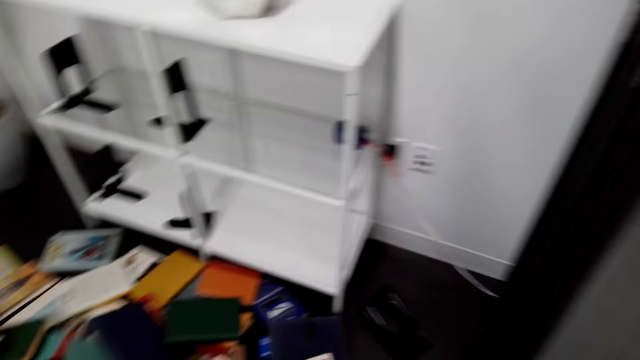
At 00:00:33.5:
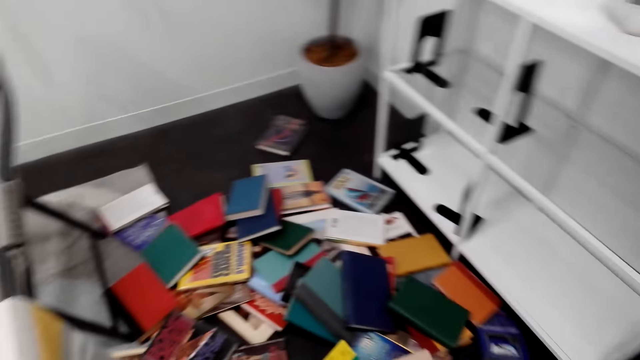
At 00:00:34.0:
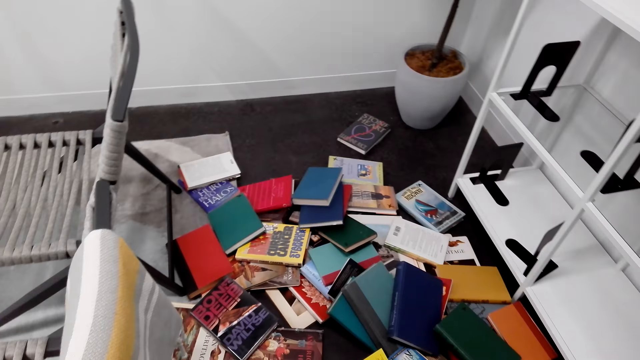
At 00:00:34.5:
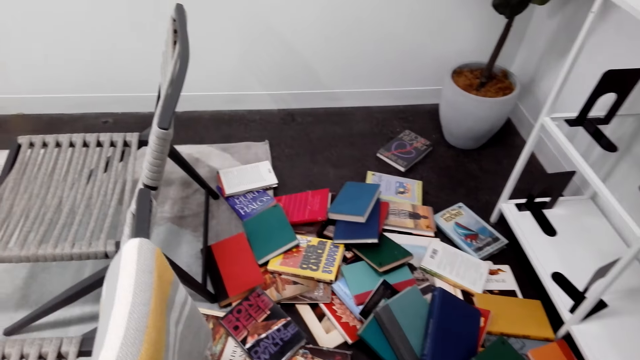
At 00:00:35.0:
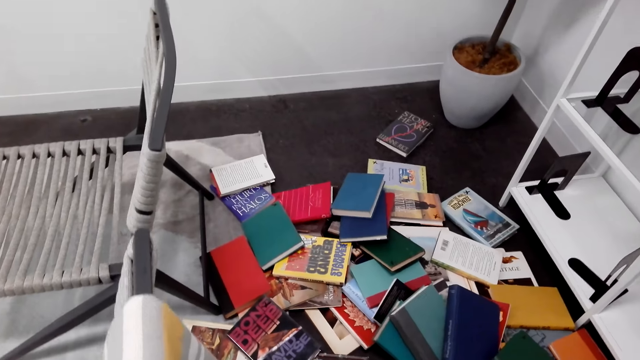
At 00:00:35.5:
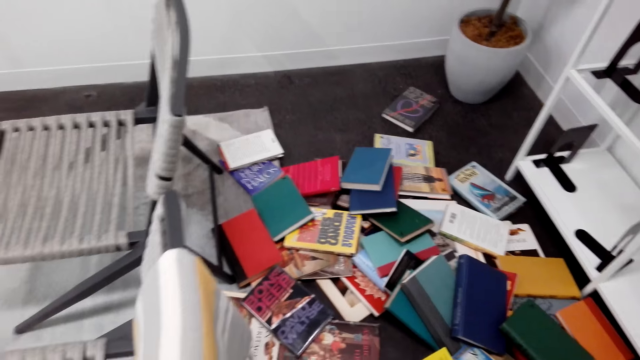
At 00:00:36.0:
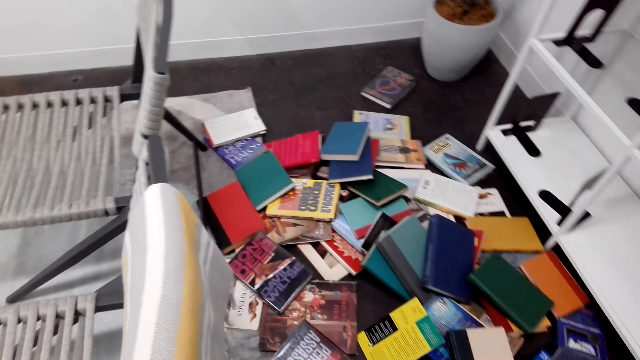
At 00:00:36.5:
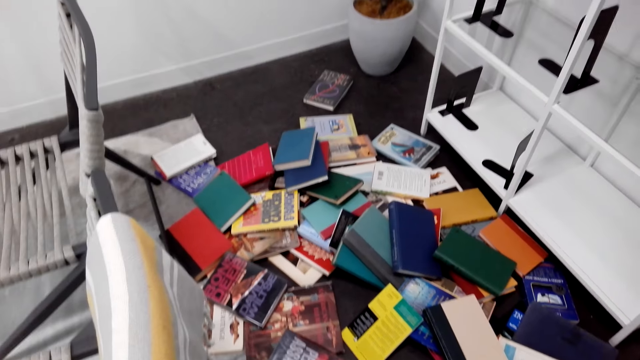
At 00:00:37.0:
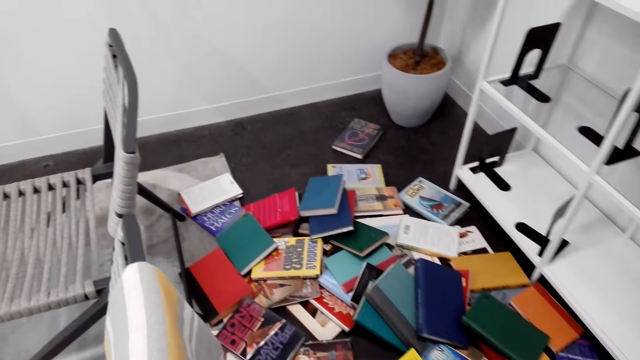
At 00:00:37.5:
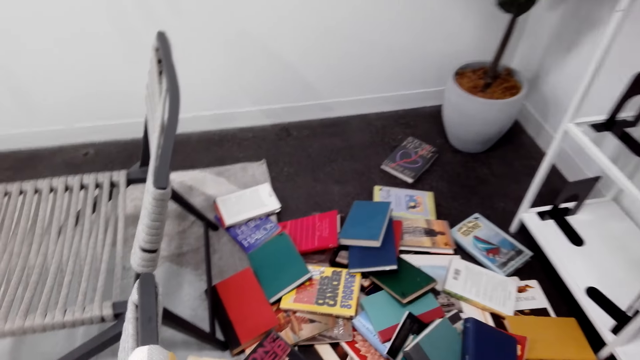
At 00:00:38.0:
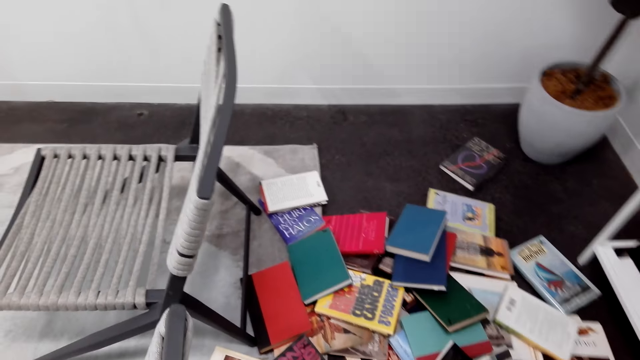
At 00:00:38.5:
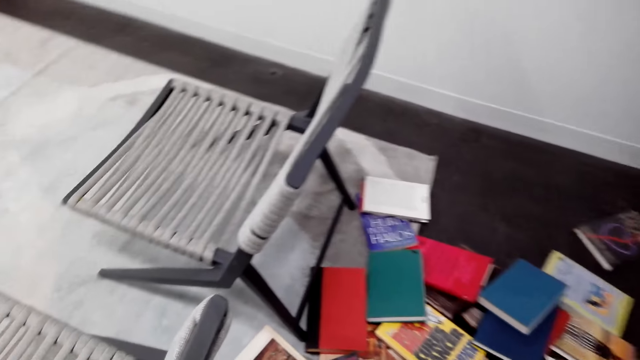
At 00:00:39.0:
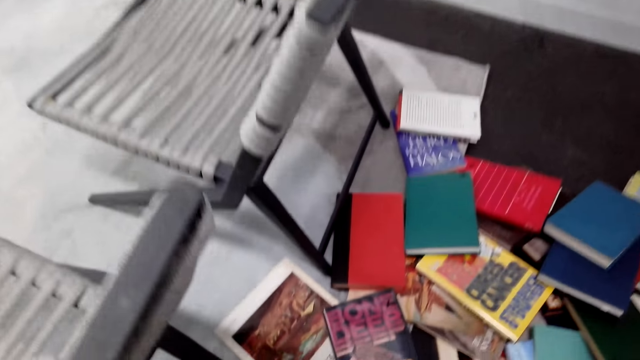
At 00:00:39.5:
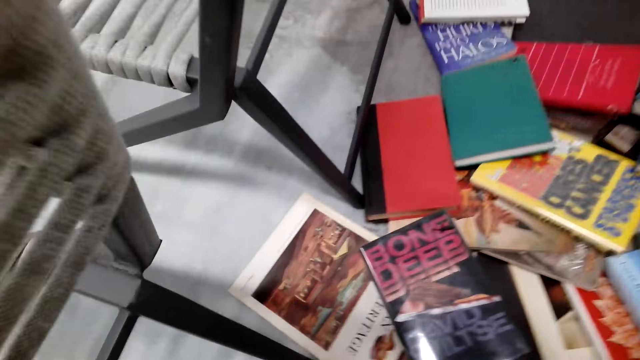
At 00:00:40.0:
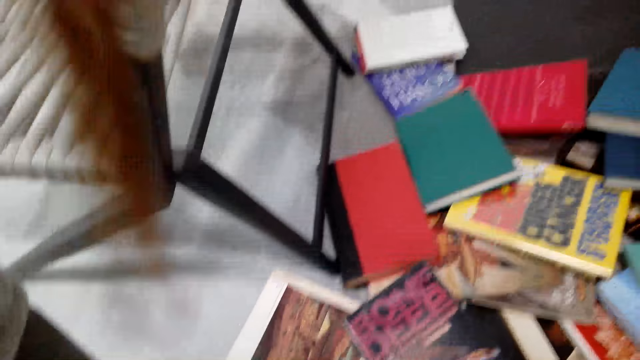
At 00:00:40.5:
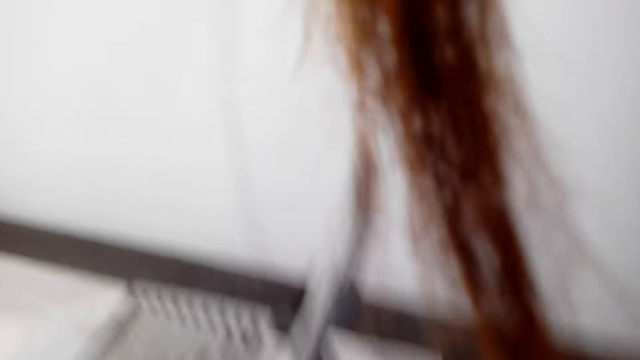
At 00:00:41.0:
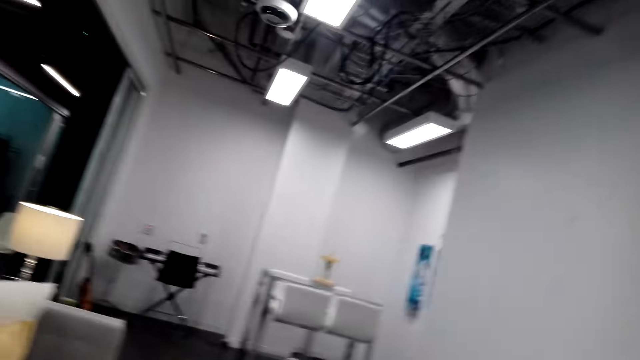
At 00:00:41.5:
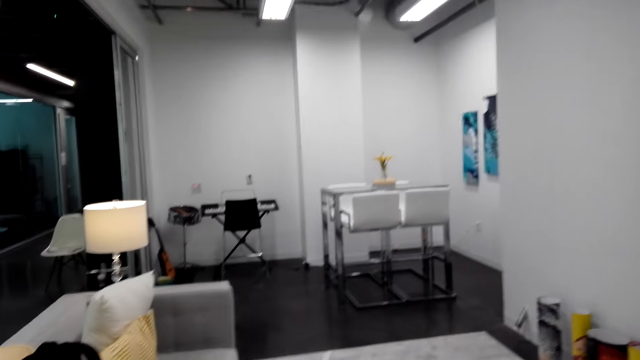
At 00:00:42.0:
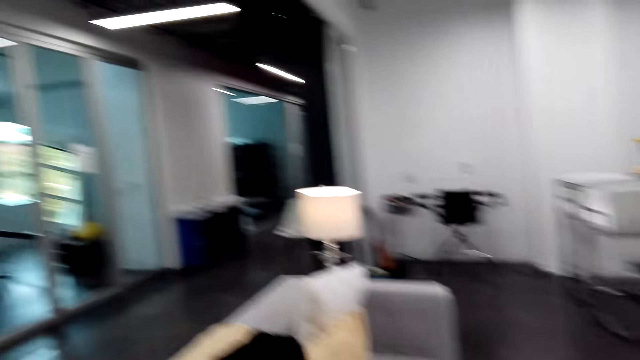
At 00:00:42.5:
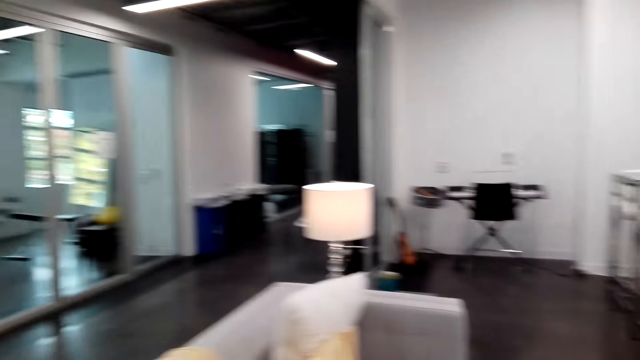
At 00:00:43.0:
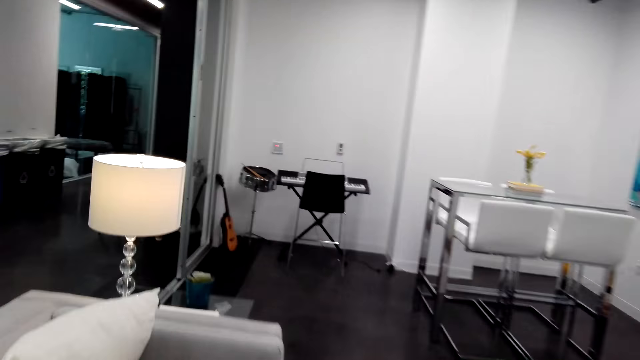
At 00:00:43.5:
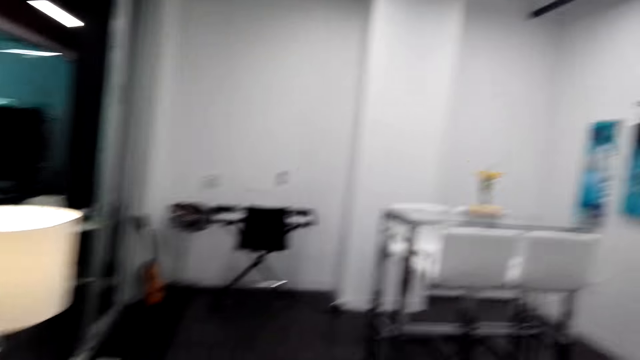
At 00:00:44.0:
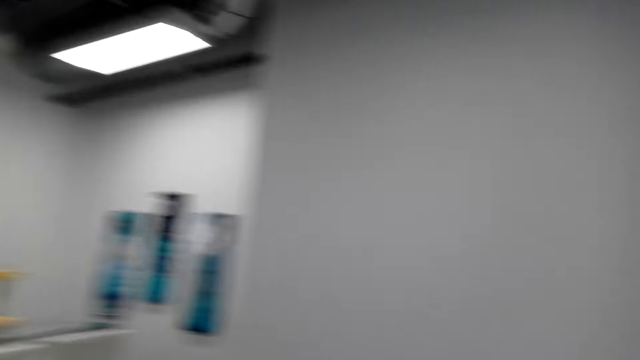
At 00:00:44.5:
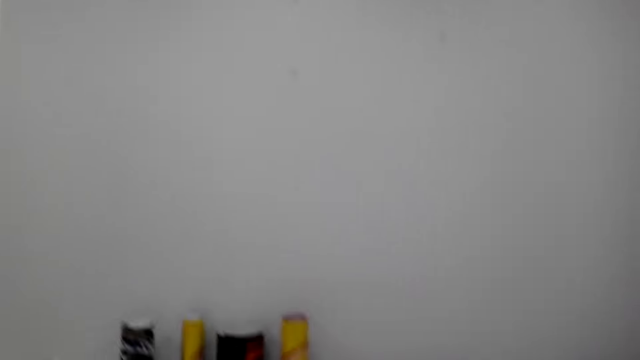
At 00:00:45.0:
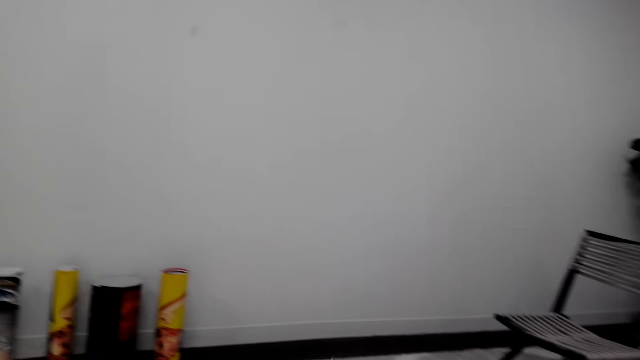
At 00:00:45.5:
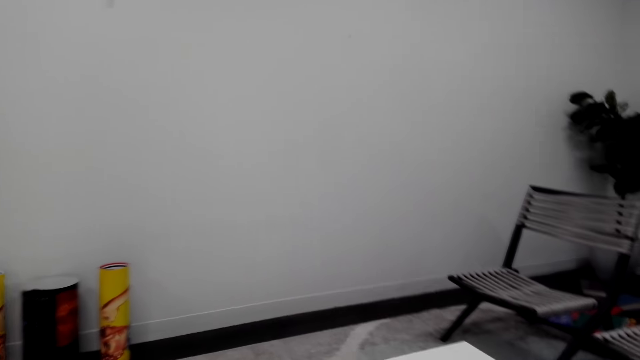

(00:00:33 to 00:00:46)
The camera wearer turns around. They look around.

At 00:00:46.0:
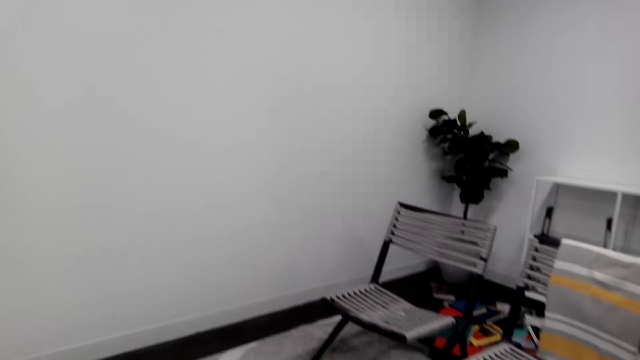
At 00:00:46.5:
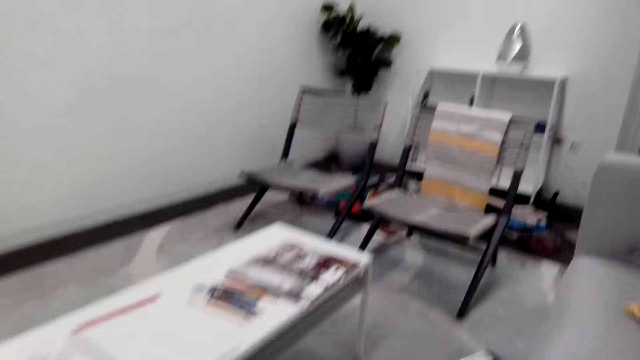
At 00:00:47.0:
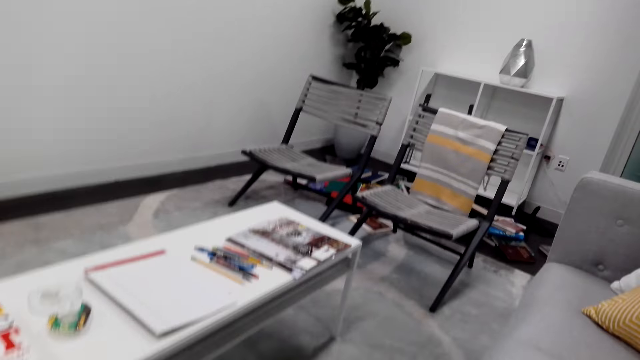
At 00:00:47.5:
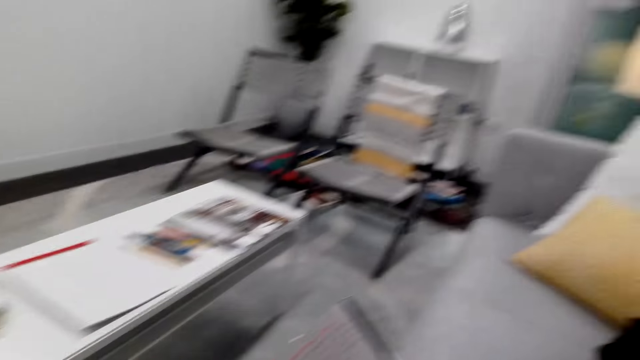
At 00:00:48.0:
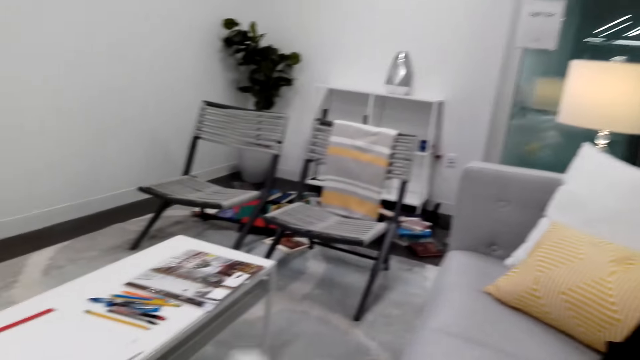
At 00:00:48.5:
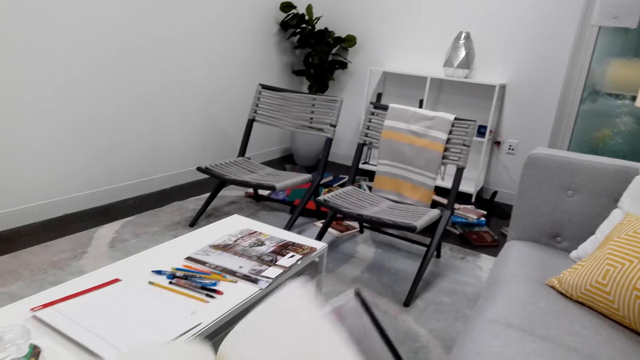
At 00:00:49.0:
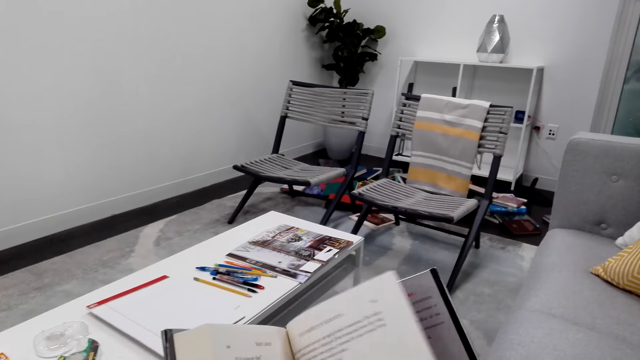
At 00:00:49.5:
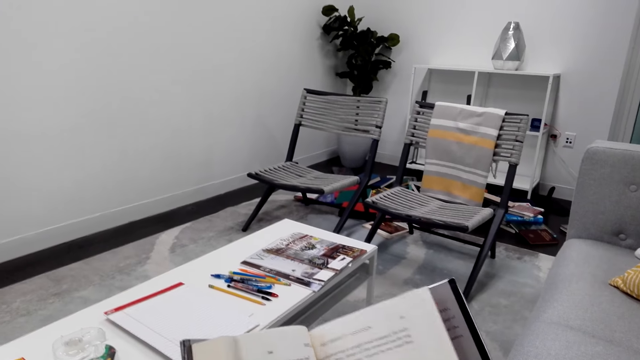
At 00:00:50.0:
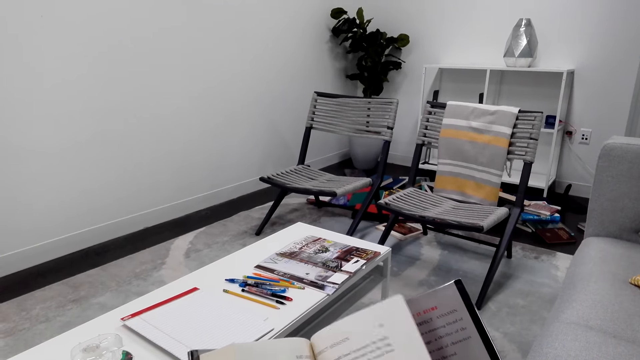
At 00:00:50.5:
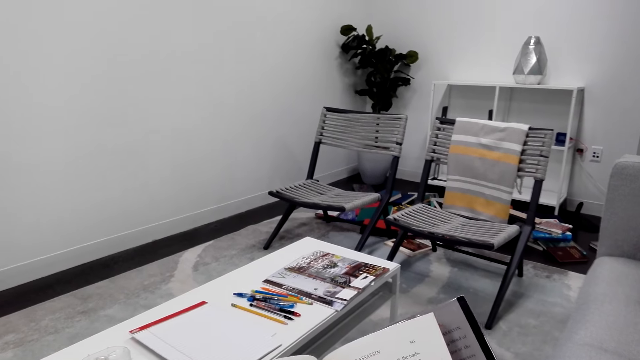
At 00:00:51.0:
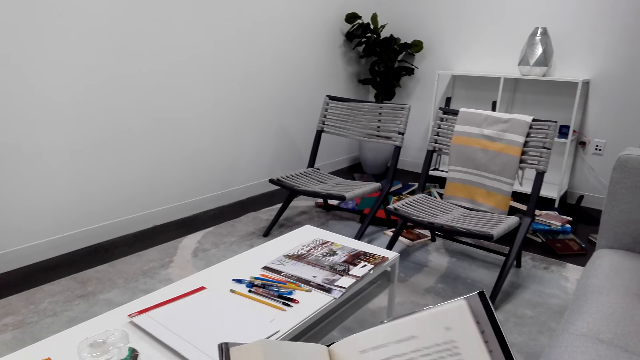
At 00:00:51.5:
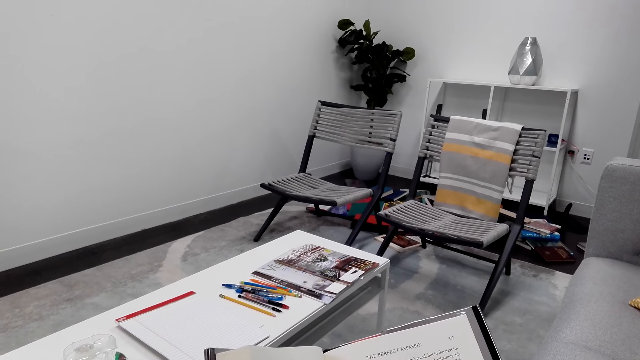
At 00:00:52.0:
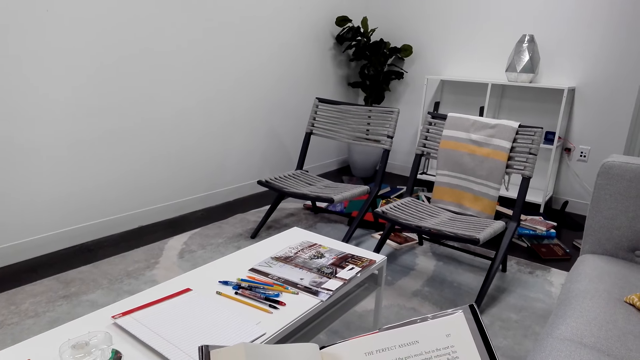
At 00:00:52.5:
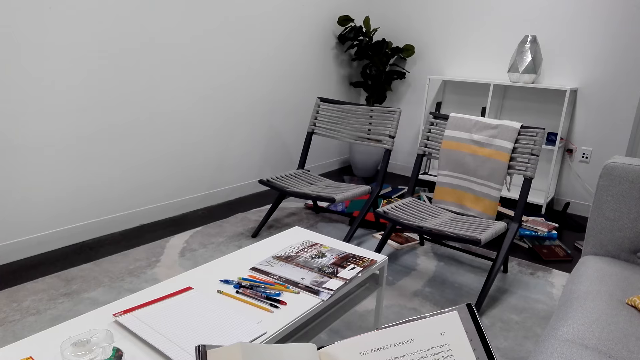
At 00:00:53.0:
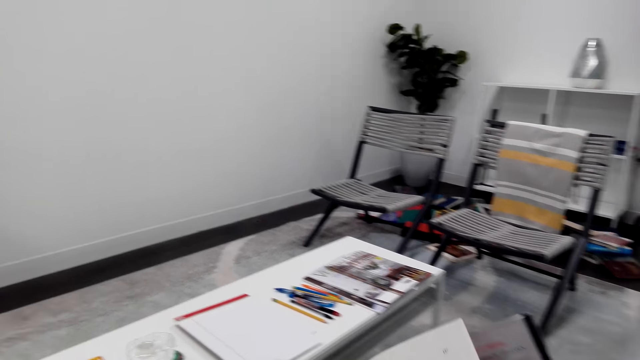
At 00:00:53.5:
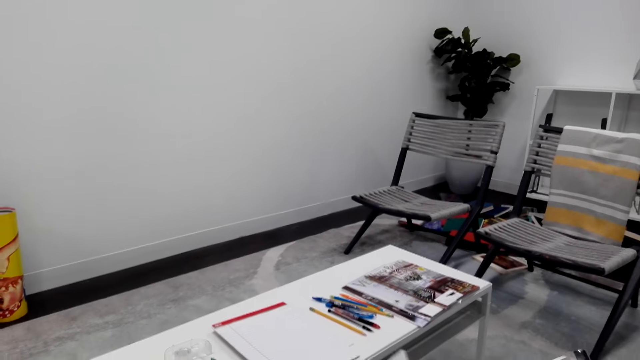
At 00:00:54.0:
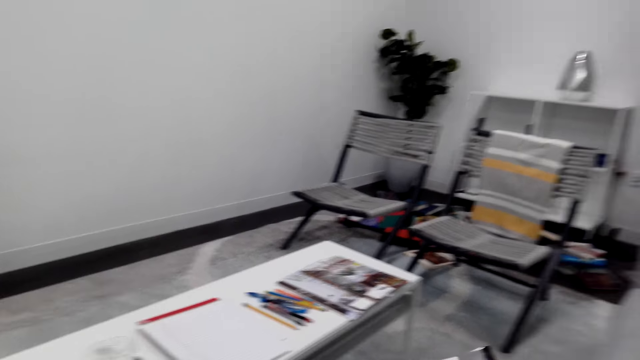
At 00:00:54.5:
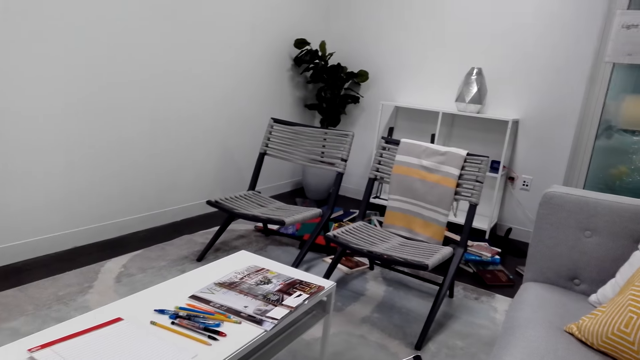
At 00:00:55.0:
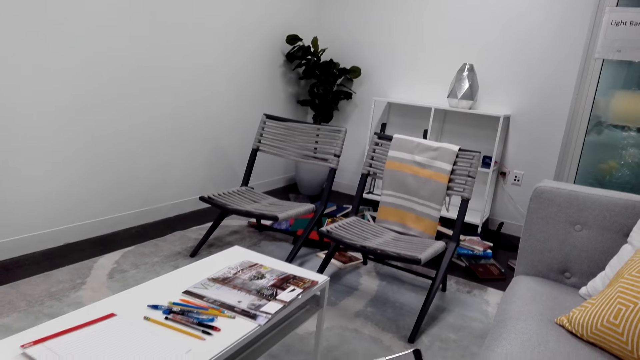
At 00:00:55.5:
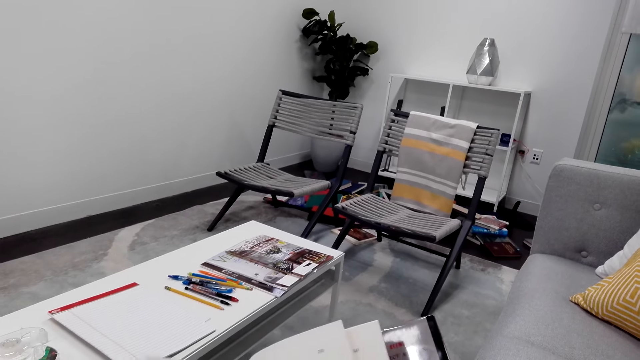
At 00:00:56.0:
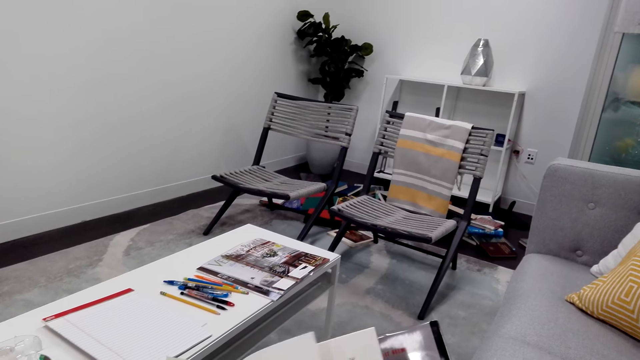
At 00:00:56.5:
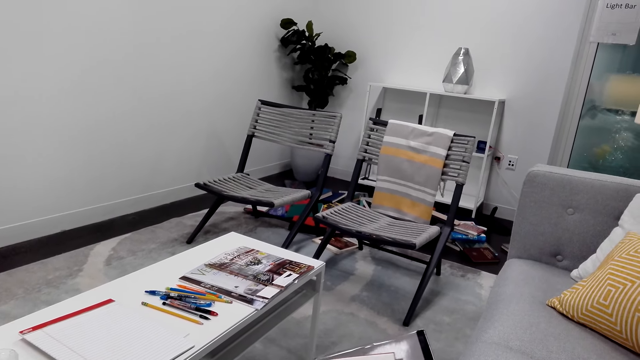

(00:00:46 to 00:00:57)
The camera wearer opens the book. They read the book.
